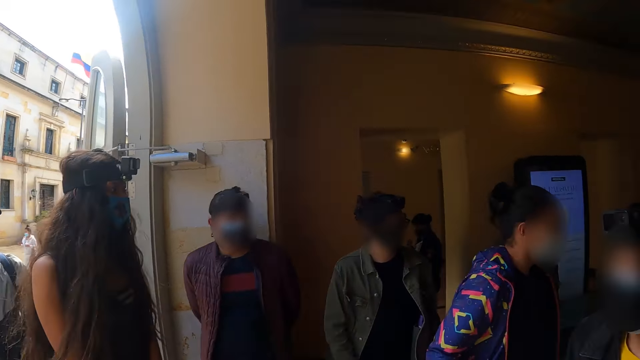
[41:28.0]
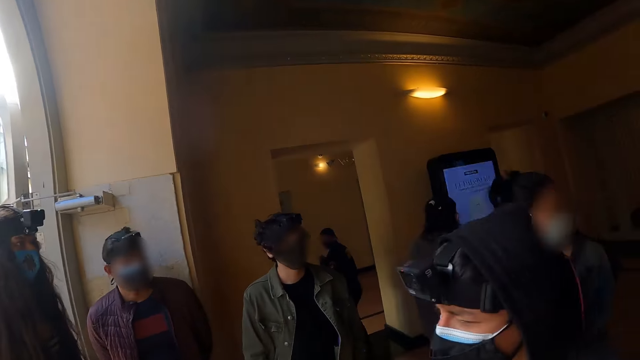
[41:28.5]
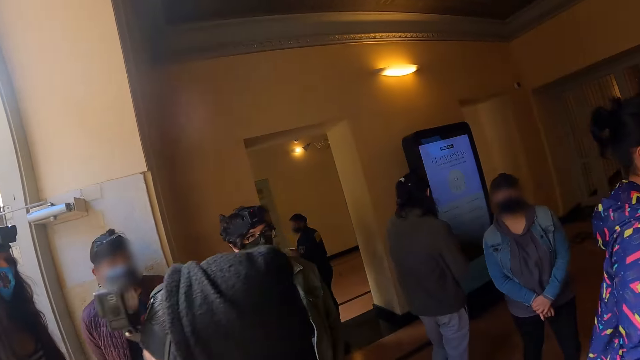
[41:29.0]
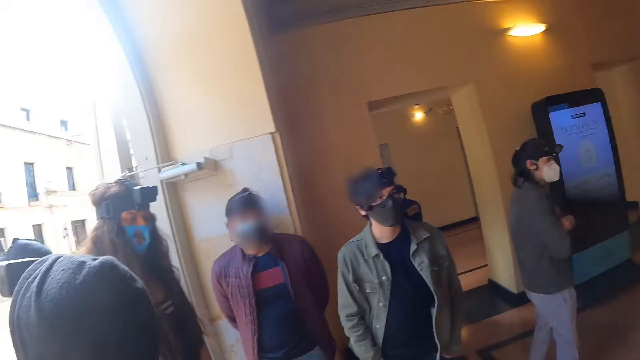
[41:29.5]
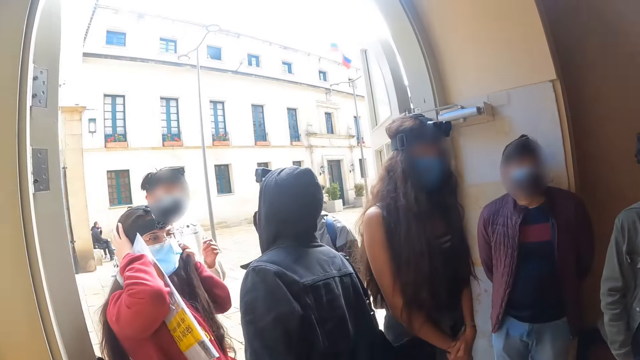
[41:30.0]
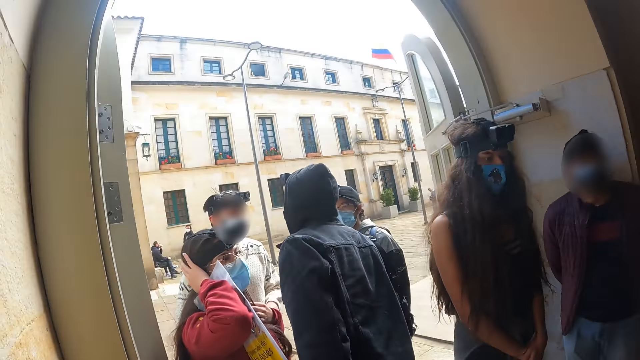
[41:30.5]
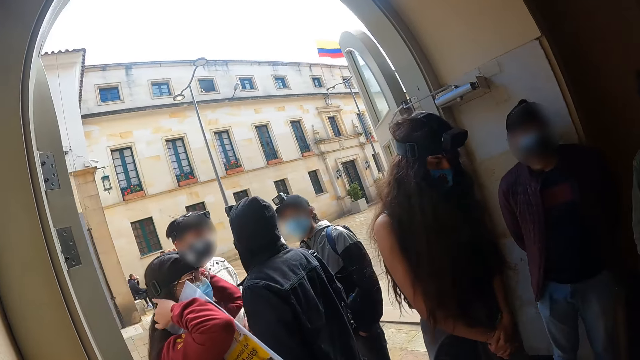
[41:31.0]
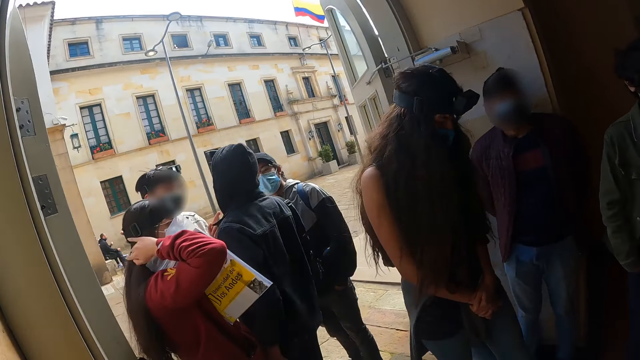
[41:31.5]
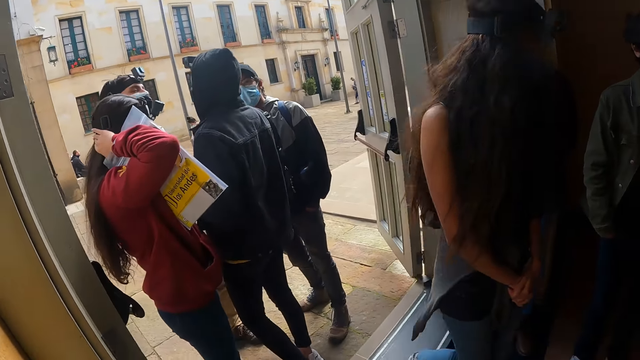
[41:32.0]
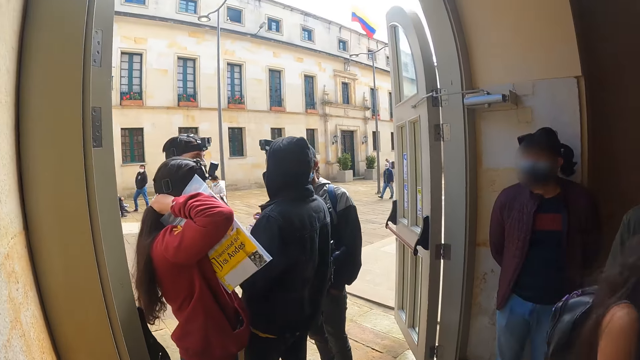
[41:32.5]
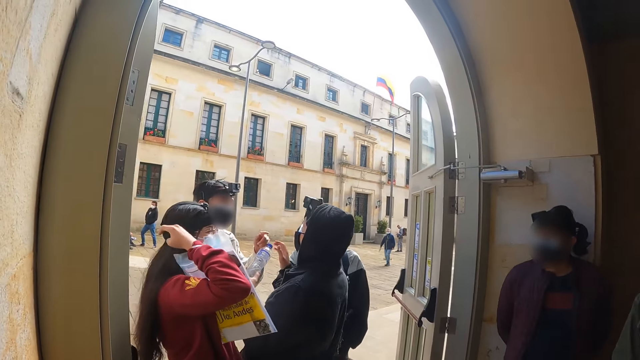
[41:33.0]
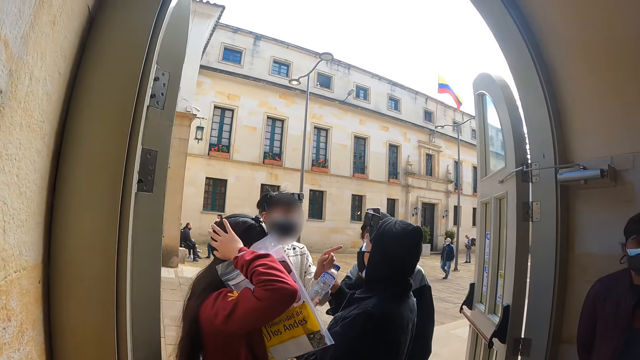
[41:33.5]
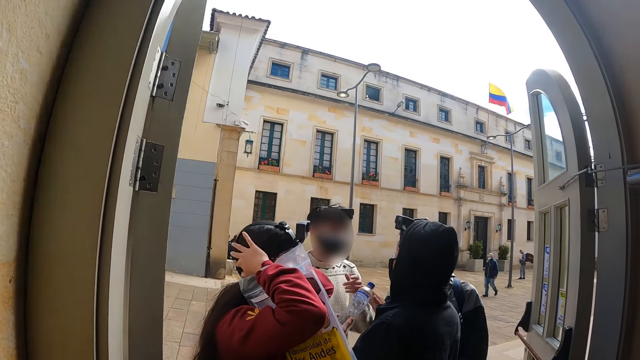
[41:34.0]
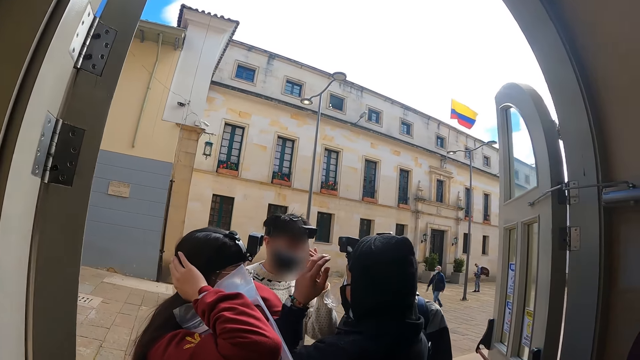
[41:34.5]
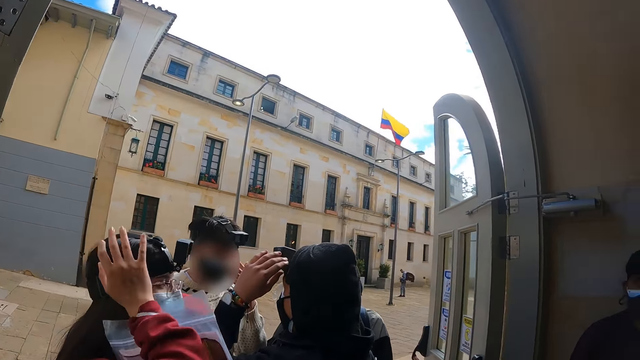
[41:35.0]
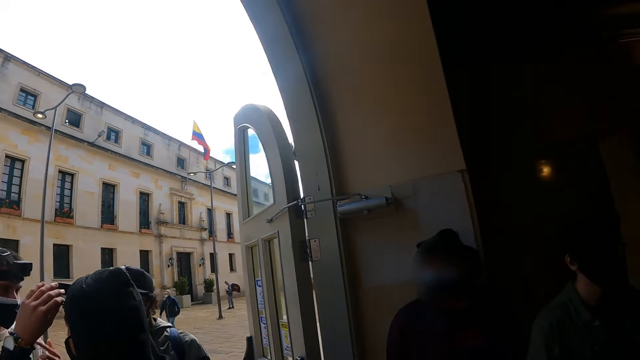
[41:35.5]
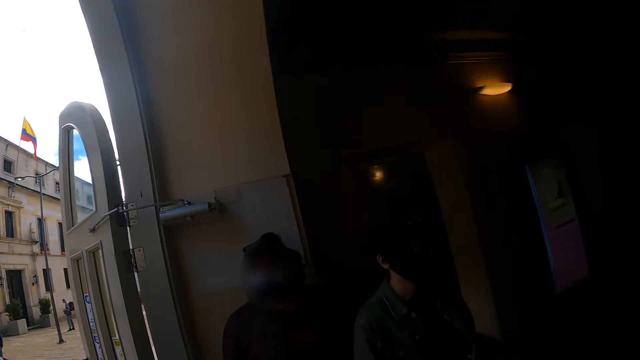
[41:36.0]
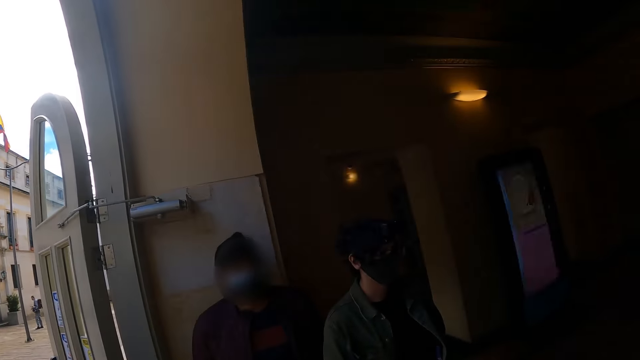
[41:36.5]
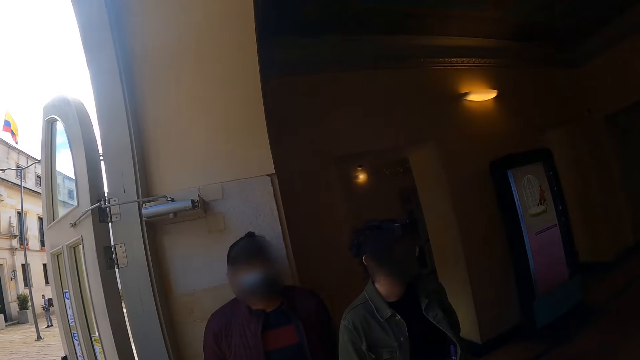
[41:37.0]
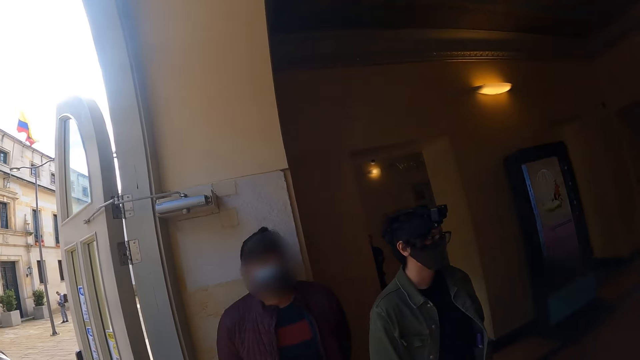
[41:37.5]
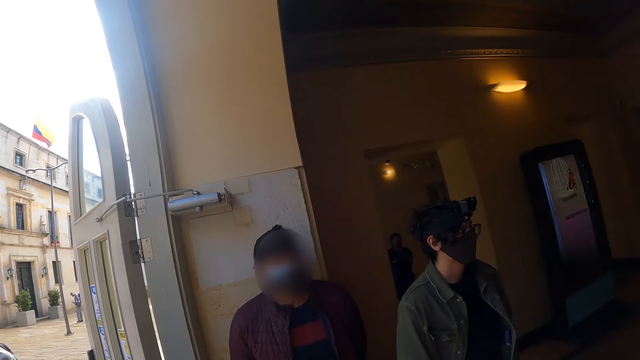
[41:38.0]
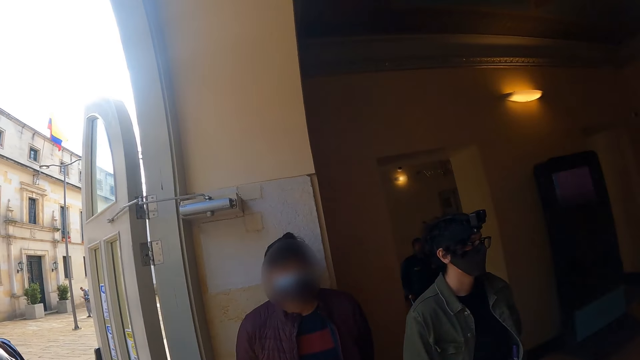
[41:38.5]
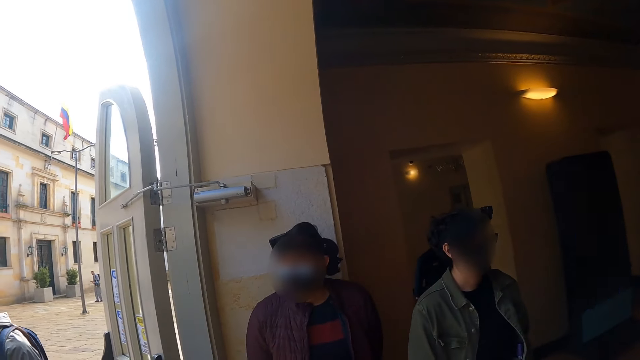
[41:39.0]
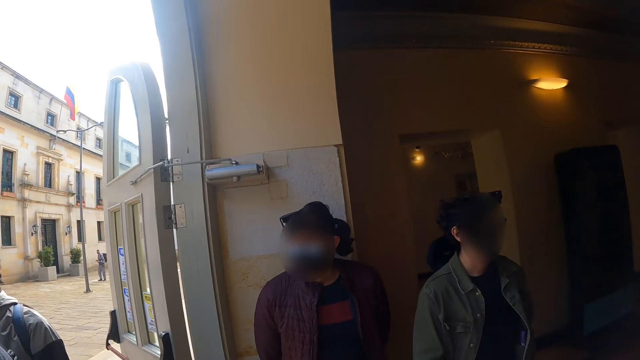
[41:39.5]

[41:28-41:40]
A man walks around. A lady walks around. The camera wearer looks around. The lady dialogues with a man, another lady and another man. The second lady adjusts the cap. A woman touches her hair. A third lady walks around. The first man converses with another man. The first lady, the man, the second lady and the other man dialogue. Another lady adjusts the camera. The first man touches his camera.

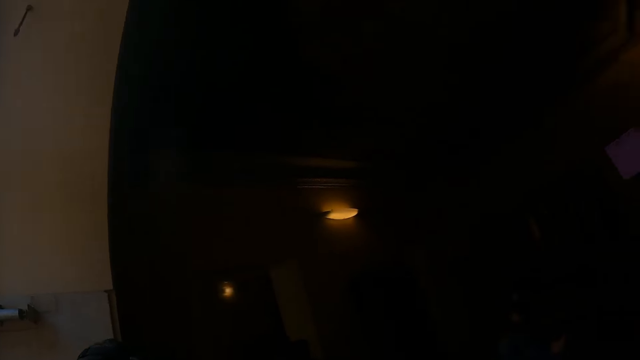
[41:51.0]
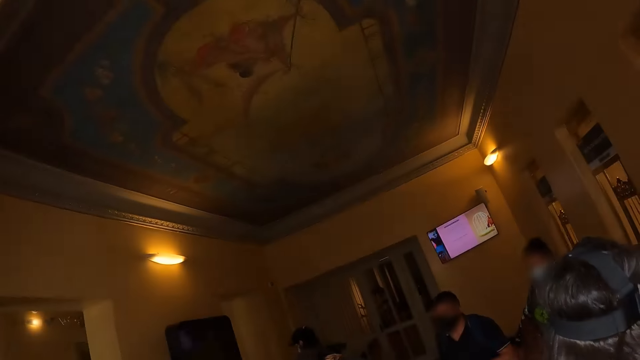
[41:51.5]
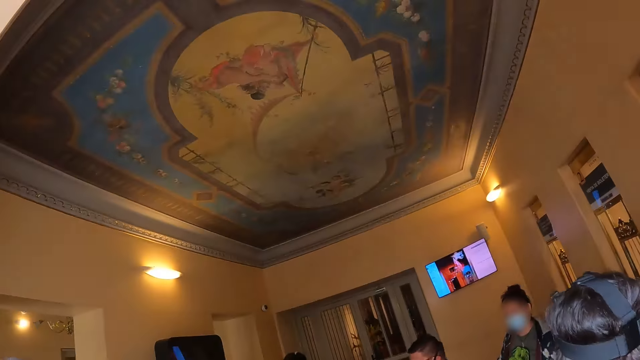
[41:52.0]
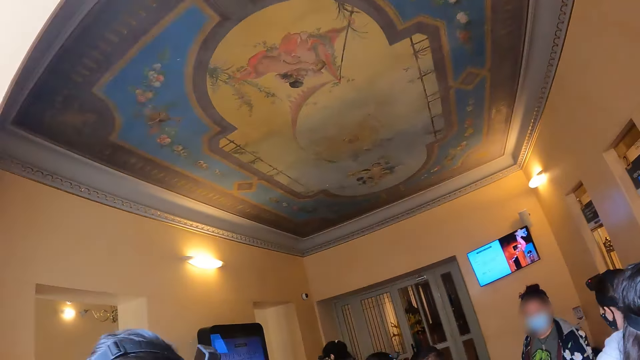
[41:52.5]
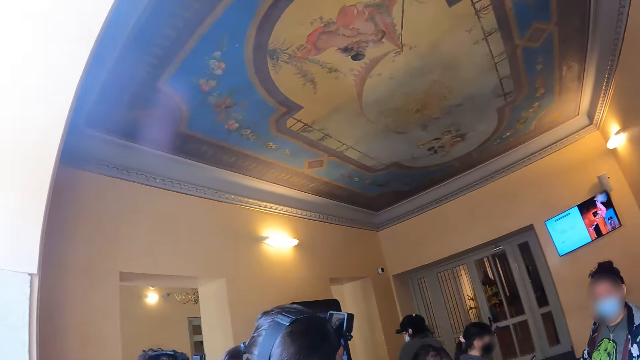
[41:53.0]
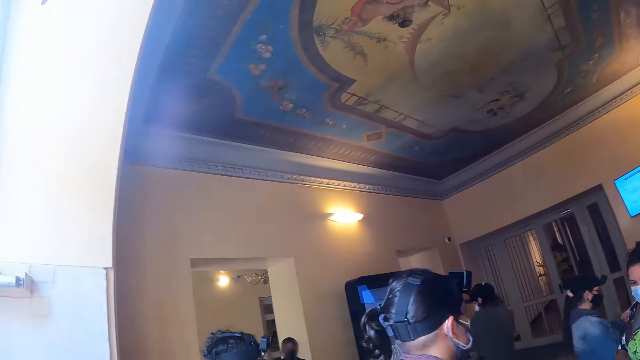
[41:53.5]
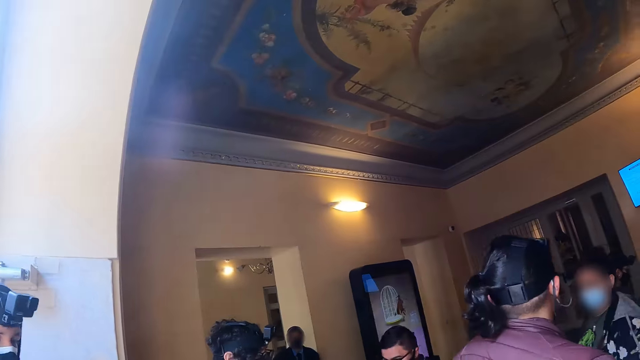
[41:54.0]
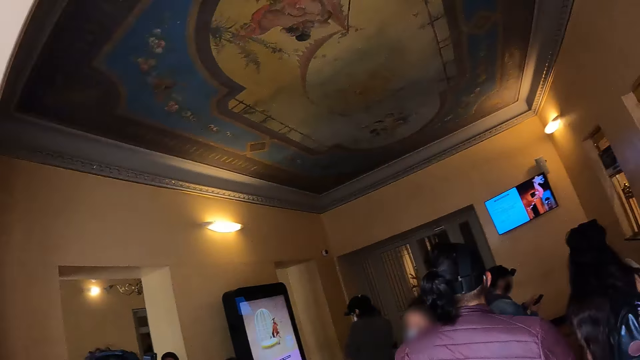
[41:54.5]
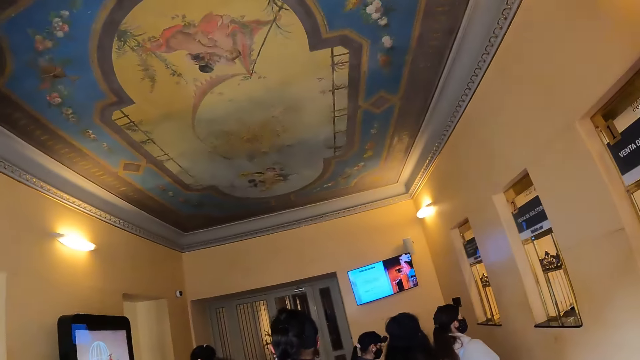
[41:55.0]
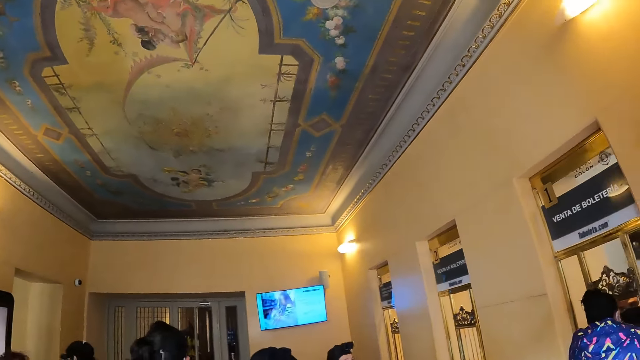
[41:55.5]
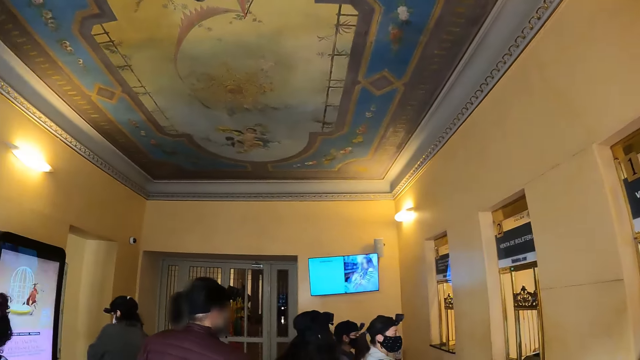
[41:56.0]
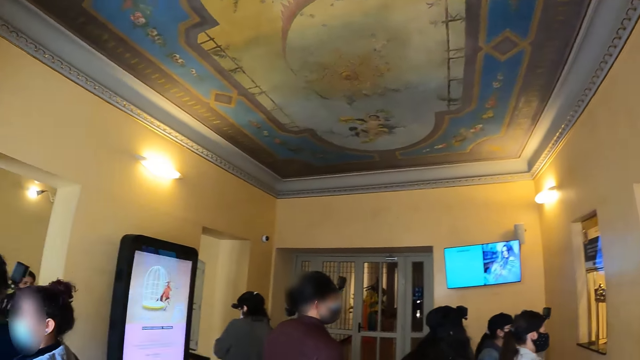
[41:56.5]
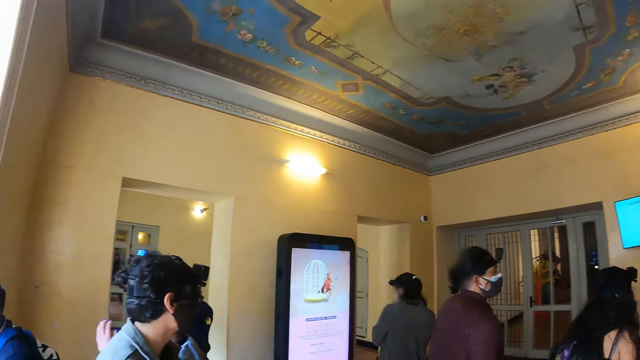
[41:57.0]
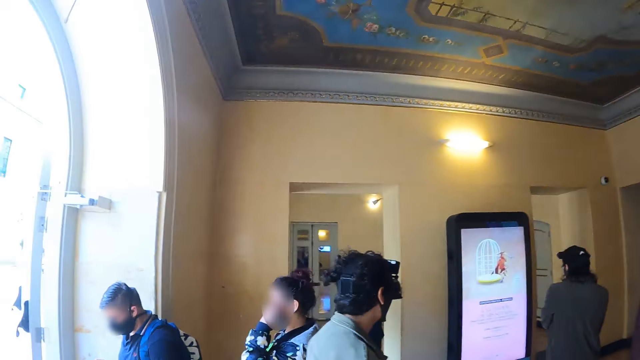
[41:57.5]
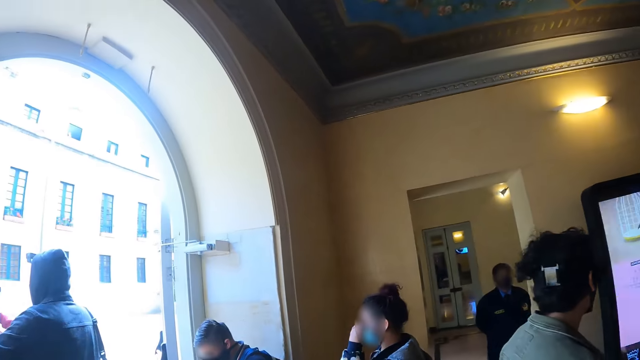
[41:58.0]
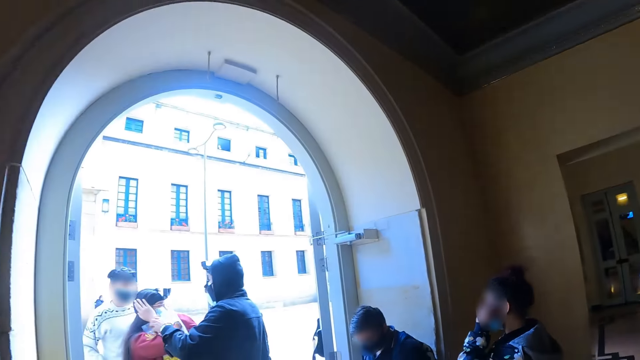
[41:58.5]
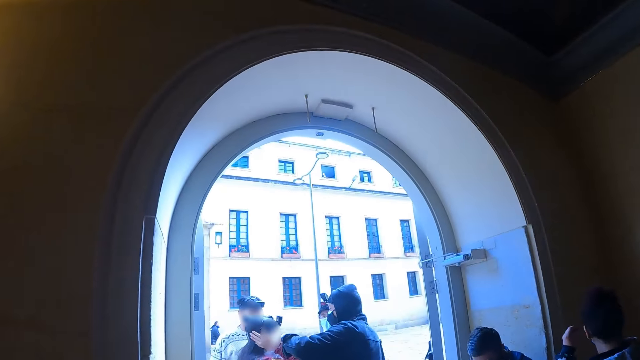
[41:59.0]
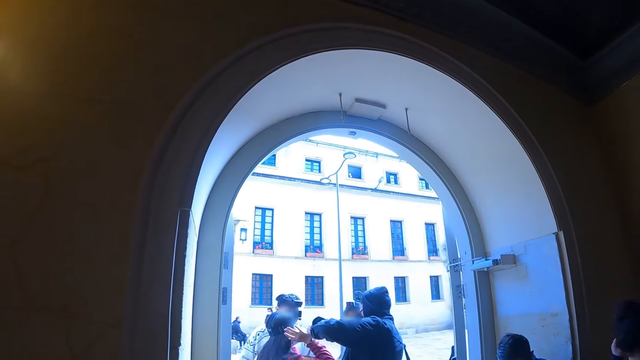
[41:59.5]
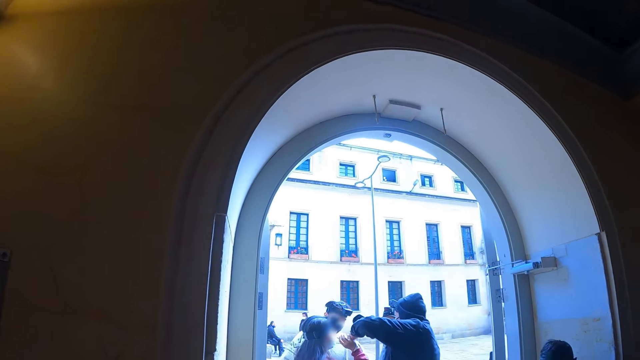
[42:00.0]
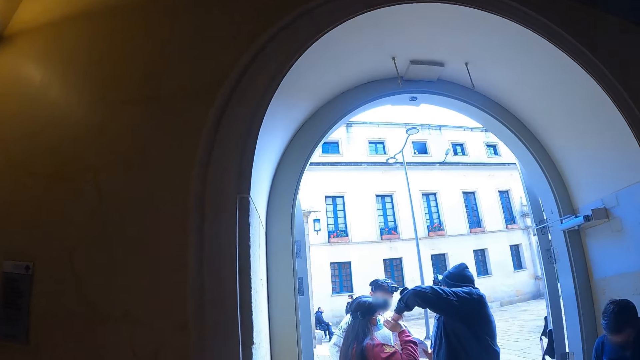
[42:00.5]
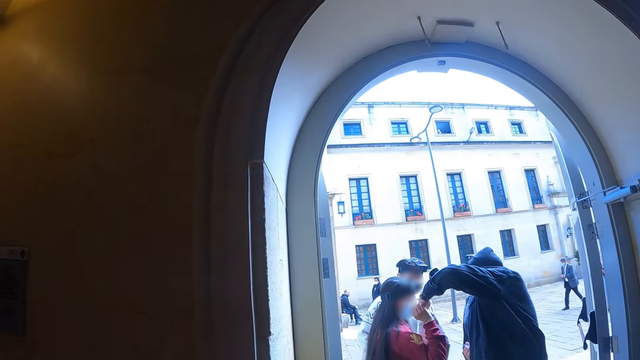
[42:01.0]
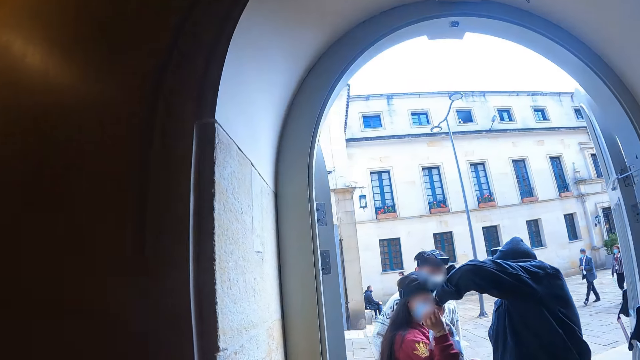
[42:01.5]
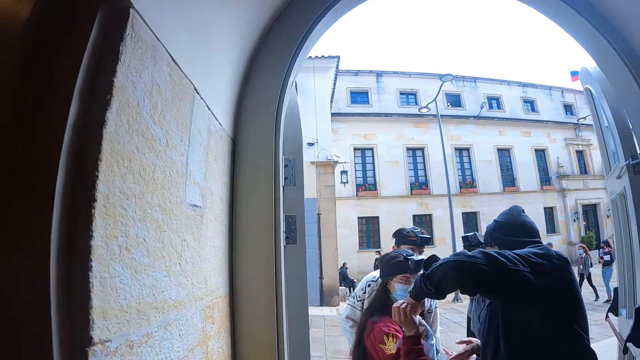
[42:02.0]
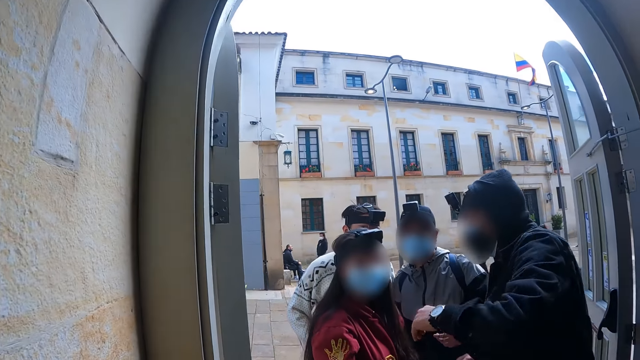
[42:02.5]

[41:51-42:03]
A man walks around. The camera wearer looks around. Four men and two ladies walk around the hall. Another man holds a lady. Another man converses with a woman.
